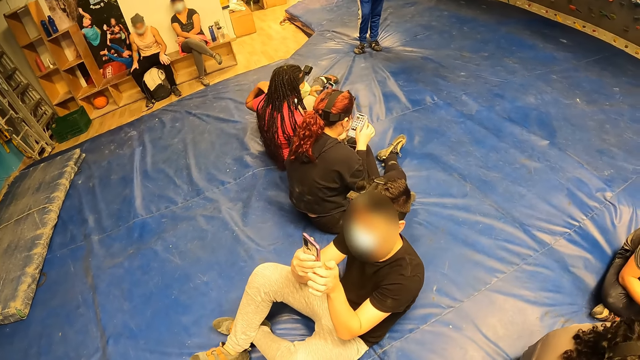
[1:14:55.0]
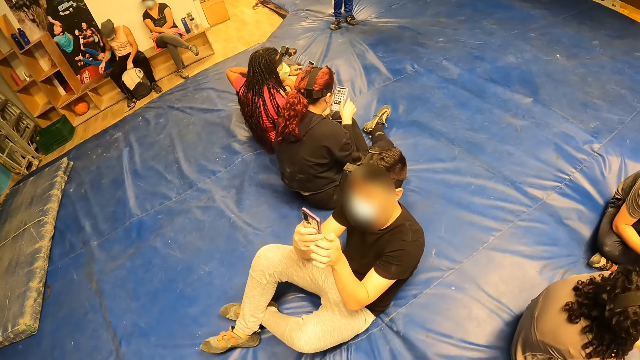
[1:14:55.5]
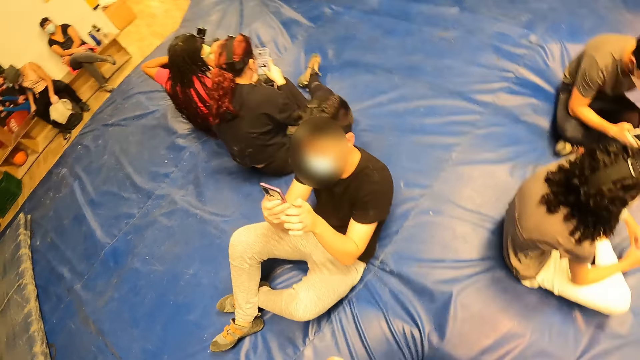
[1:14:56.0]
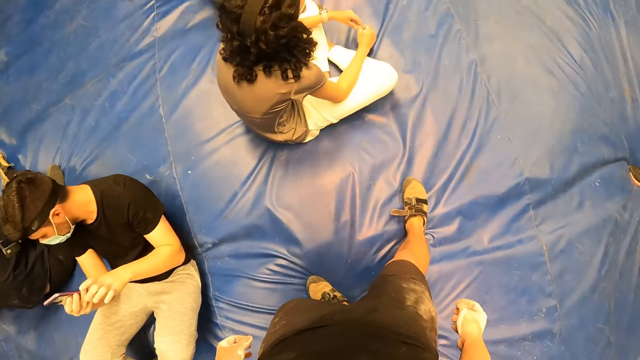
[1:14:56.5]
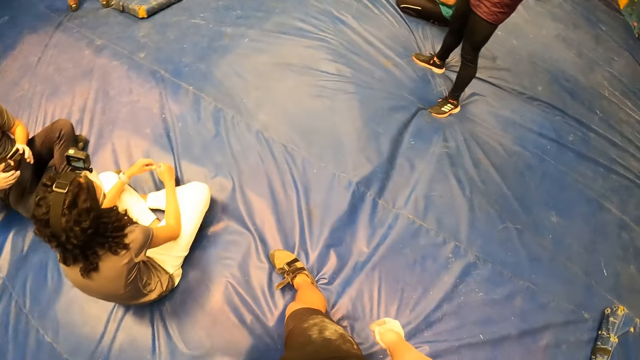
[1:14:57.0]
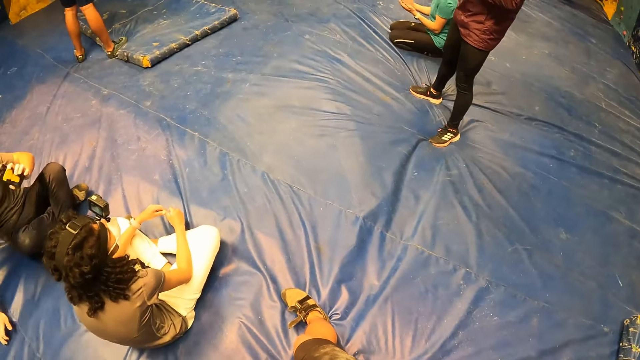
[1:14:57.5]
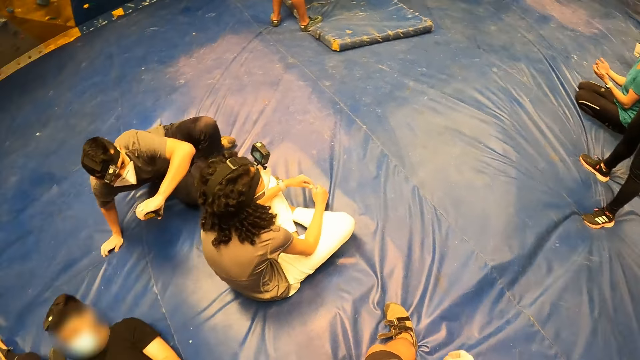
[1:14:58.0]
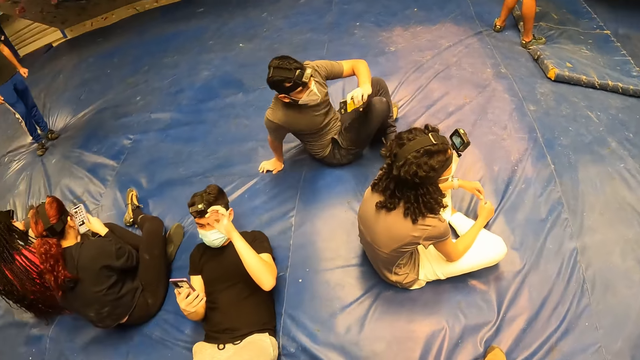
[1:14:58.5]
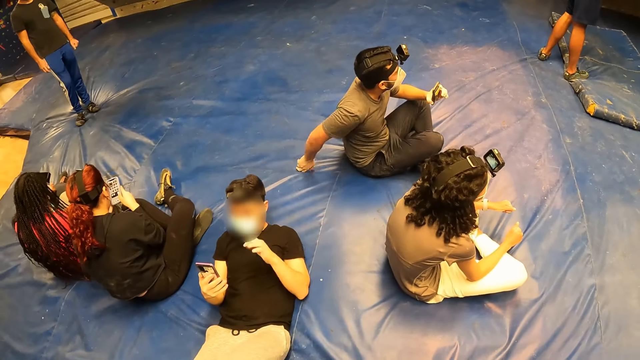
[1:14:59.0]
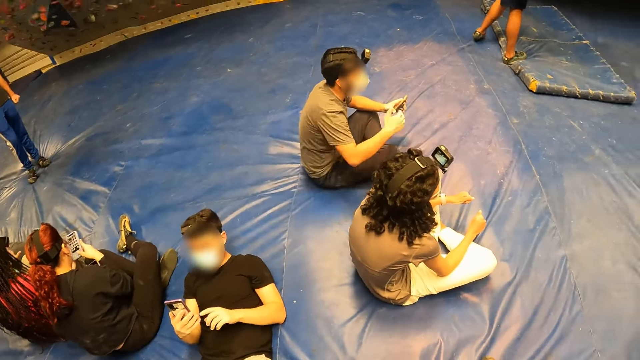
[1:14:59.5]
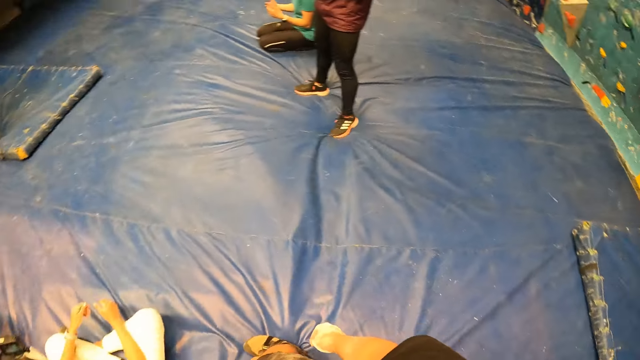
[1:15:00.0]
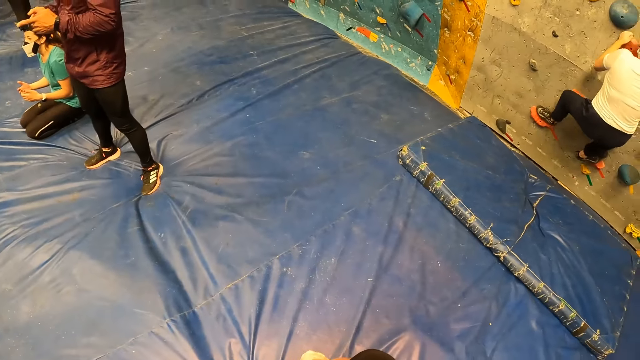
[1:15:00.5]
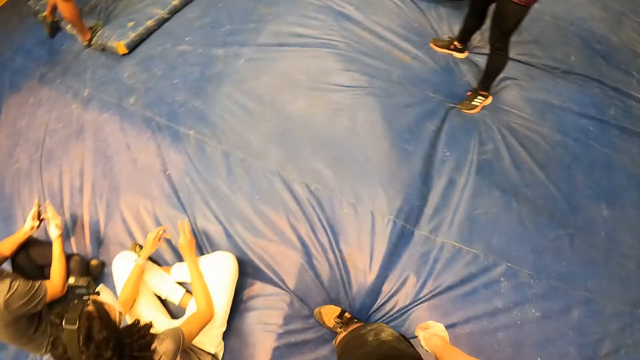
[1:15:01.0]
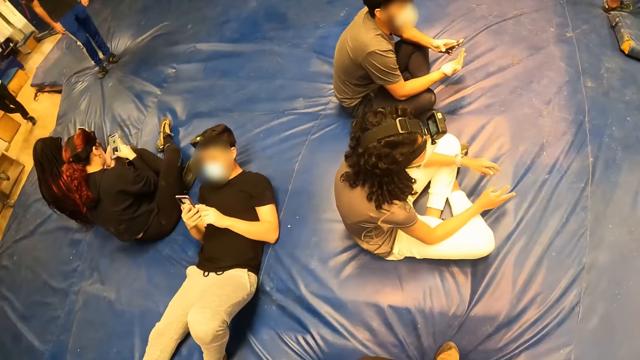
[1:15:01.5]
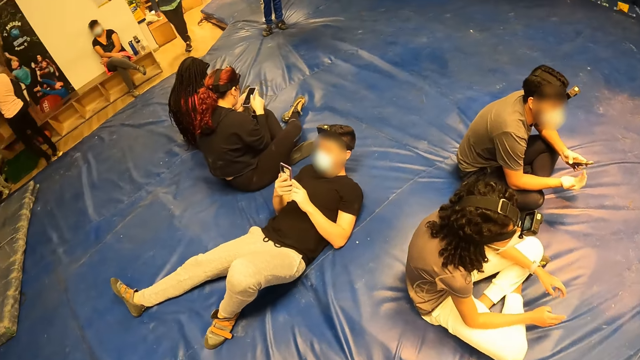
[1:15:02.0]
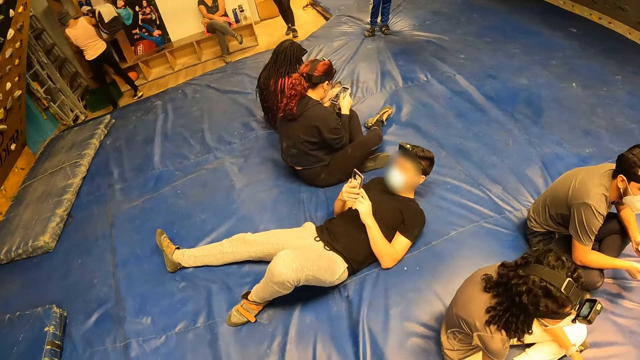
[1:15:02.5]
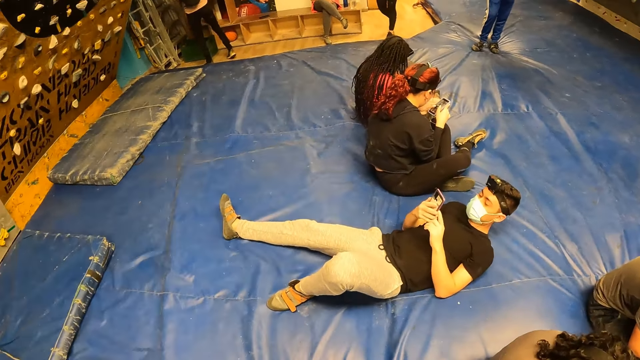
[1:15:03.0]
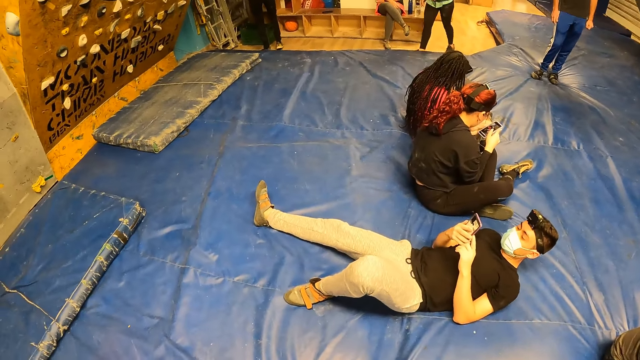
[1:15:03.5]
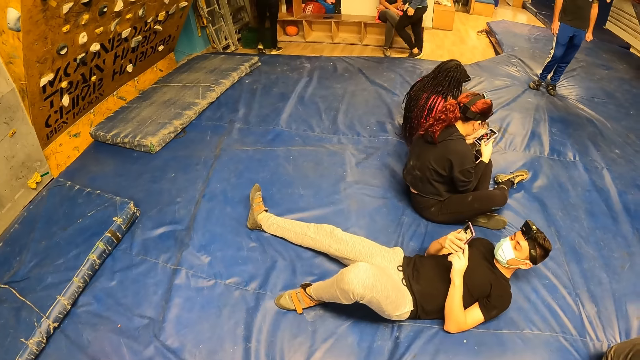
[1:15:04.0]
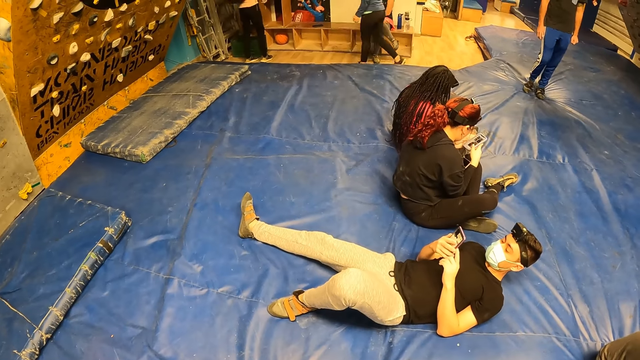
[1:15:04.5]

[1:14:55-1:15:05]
The camera wearer looks around. They look around repeatedly. The woman climbs the bouldering wall with both hands and both legs. The camera wearer looks around.

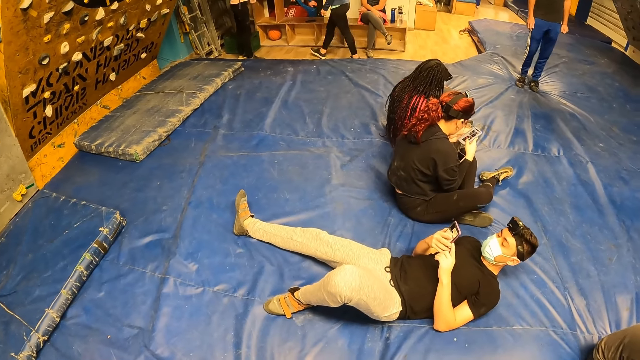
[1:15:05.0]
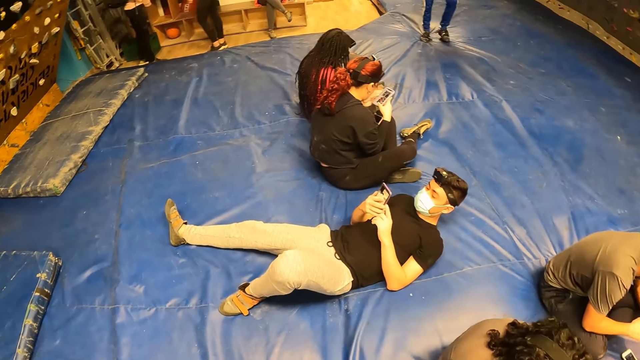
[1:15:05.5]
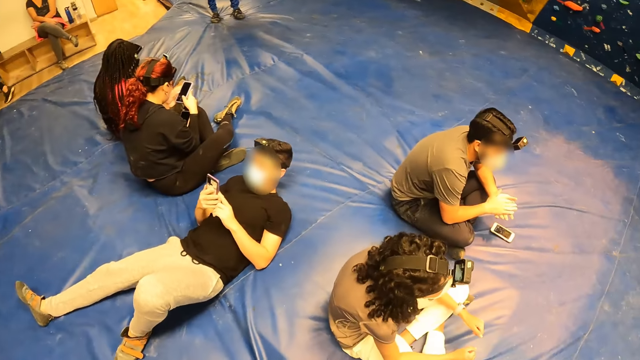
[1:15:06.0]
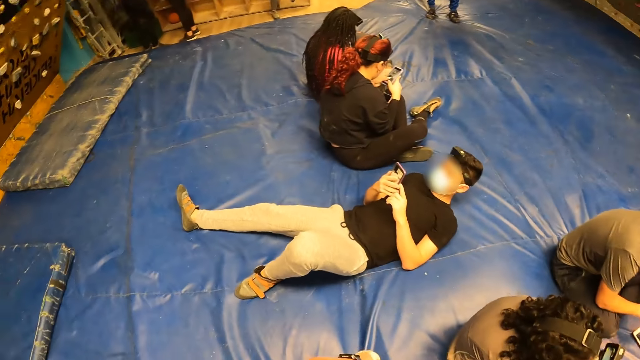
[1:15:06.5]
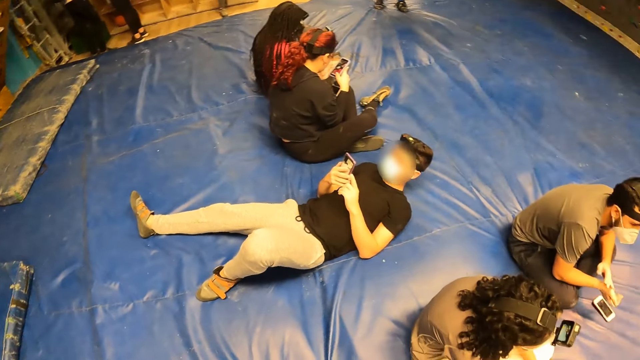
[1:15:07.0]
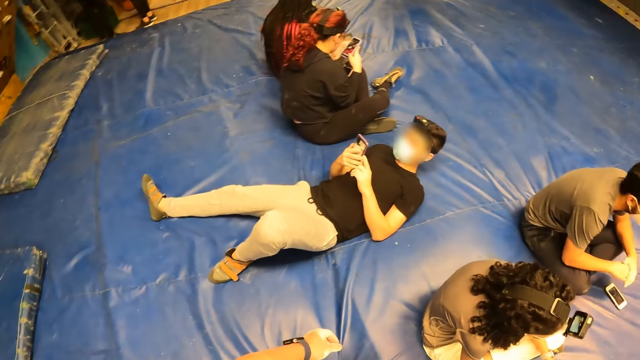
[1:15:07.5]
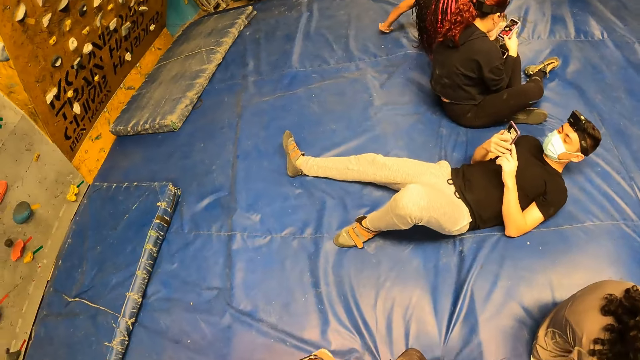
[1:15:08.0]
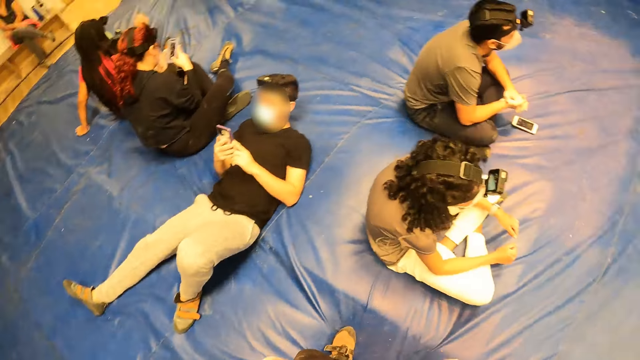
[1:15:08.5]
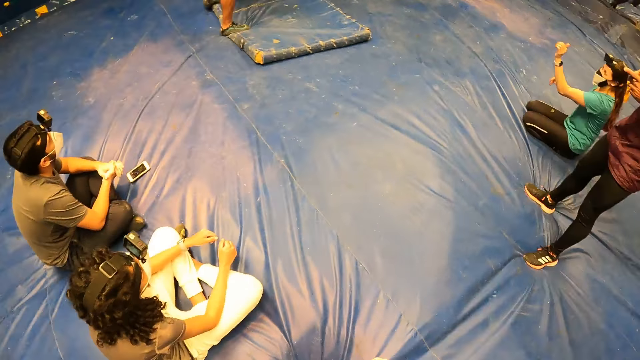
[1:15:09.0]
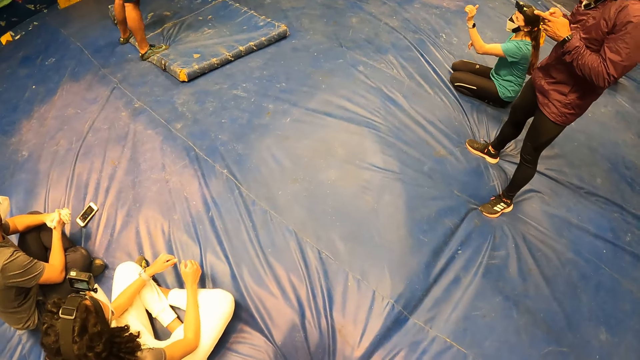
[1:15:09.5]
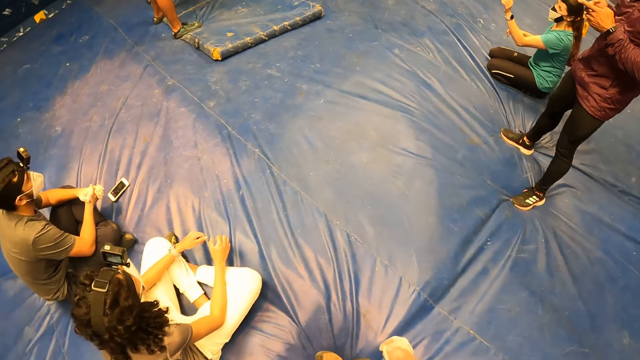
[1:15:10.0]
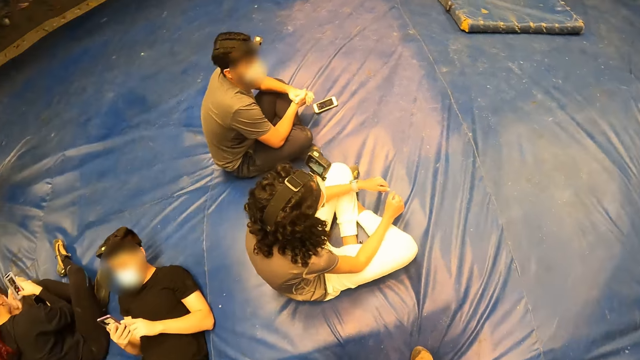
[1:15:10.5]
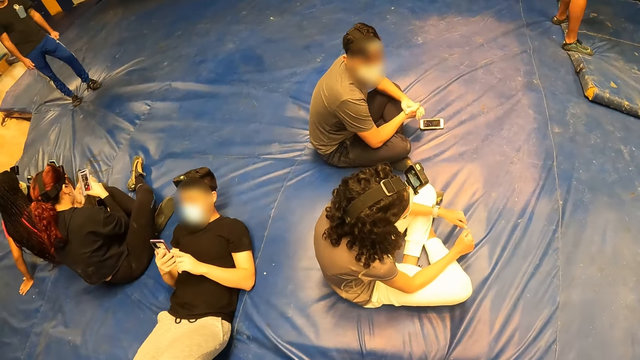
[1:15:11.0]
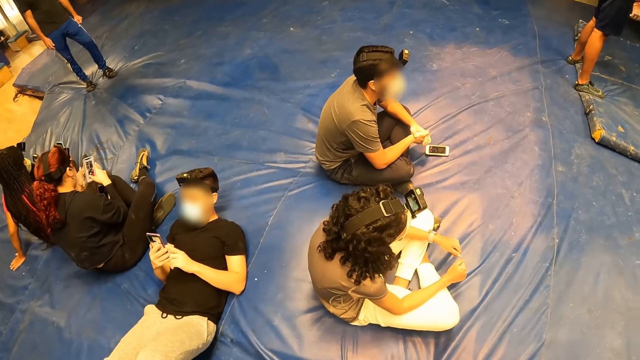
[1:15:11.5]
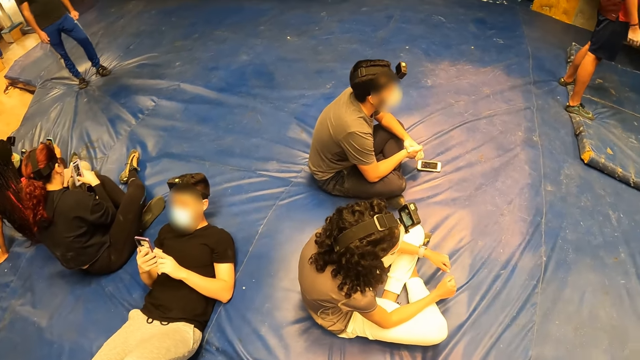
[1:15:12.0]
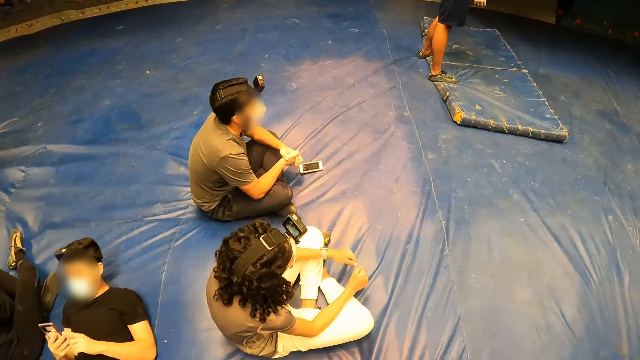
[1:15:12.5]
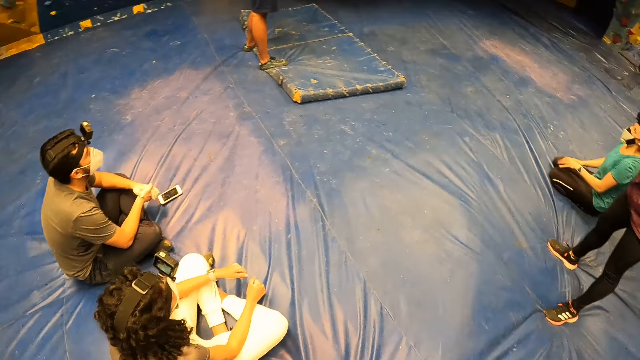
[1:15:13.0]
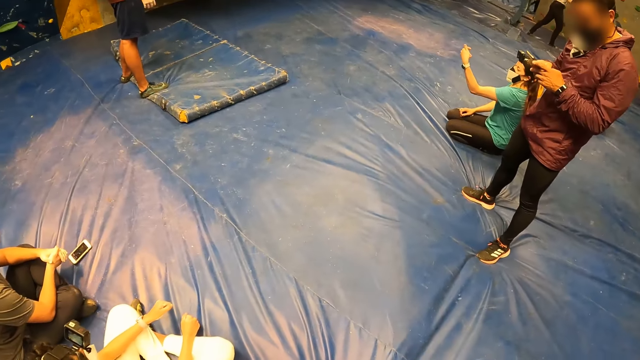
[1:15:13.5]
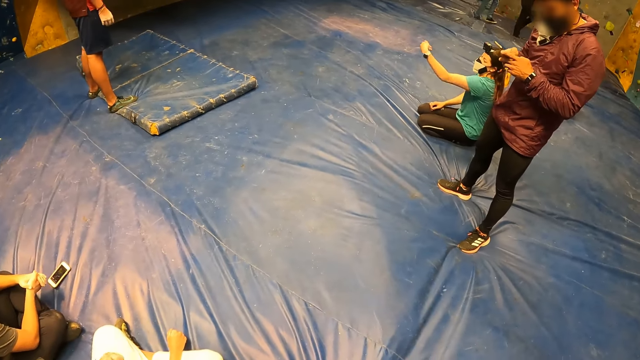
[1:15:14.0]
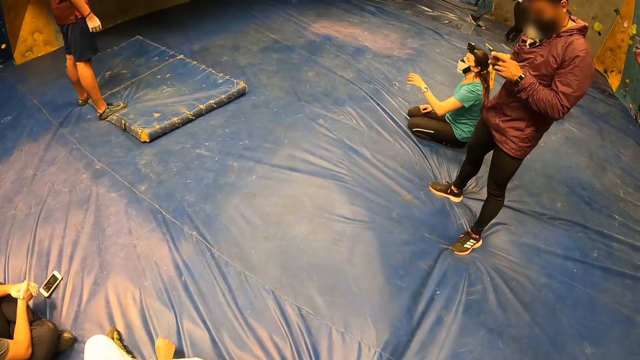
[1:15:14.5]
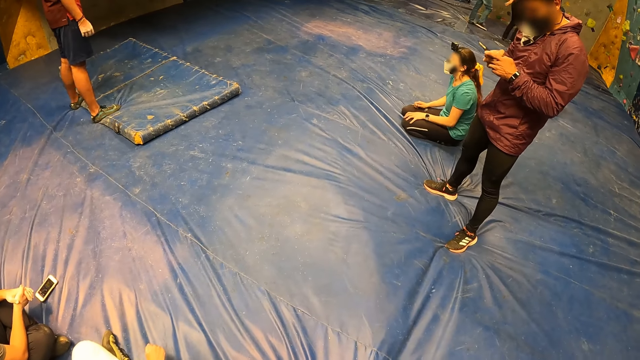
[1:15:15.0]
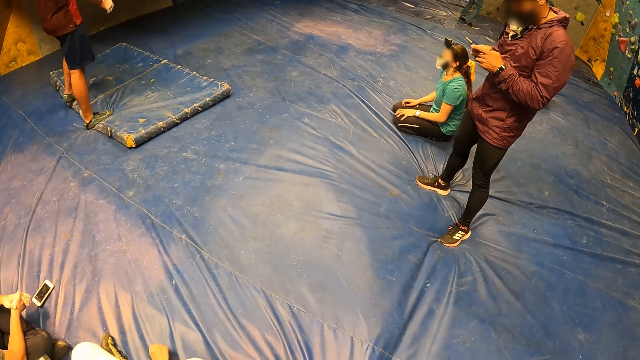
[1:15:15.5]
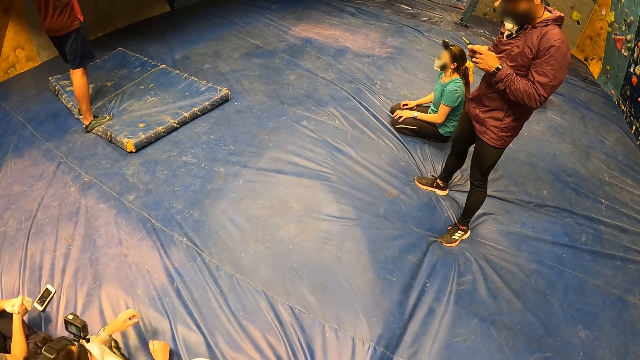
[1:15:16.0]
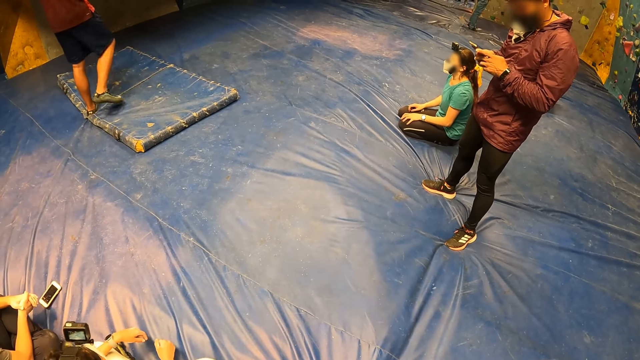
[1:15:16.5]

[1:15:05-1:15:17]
The camera wearer looks around. They look around again. A man uses a phone with both hands. The camera wearer looks around. They look around again.
